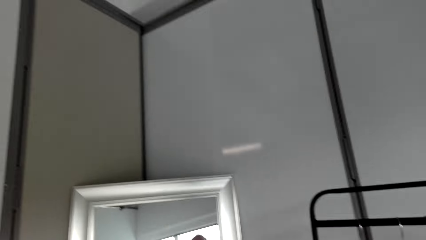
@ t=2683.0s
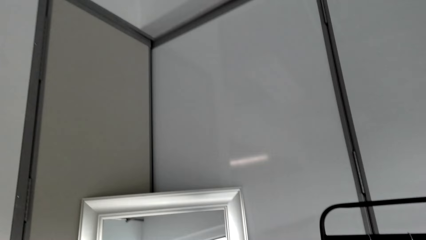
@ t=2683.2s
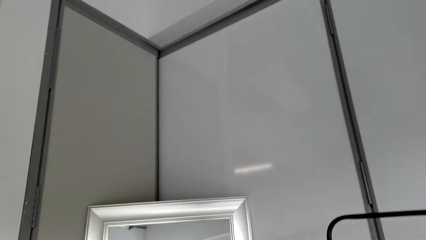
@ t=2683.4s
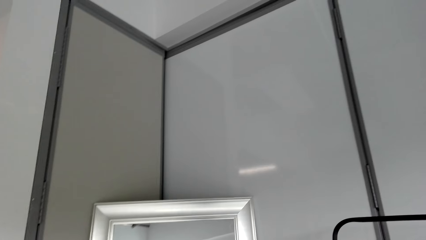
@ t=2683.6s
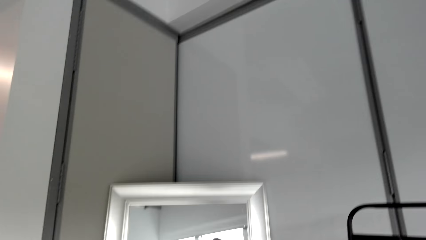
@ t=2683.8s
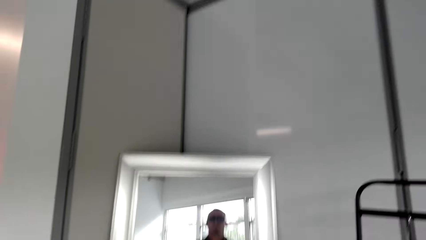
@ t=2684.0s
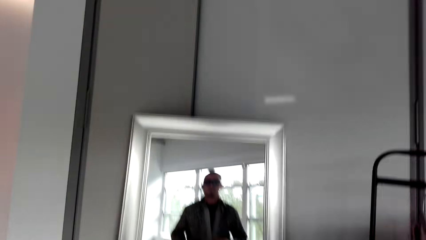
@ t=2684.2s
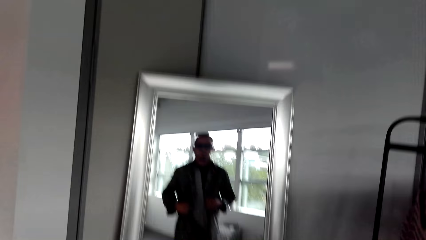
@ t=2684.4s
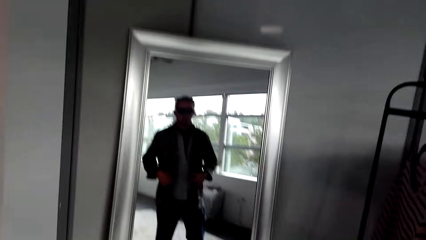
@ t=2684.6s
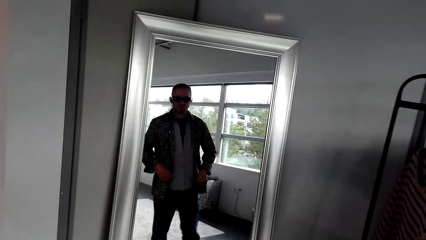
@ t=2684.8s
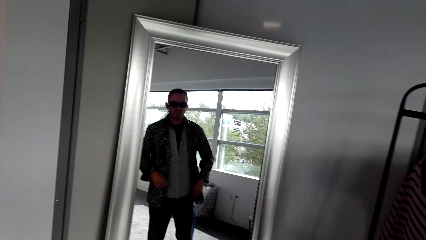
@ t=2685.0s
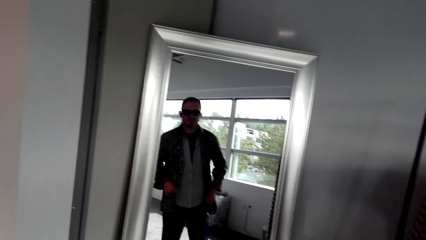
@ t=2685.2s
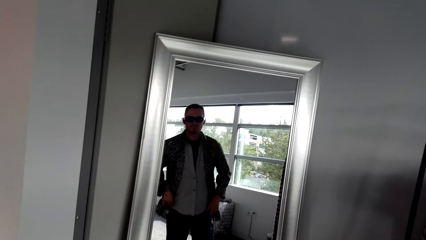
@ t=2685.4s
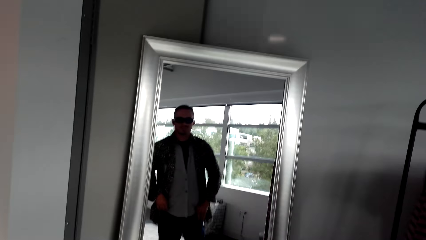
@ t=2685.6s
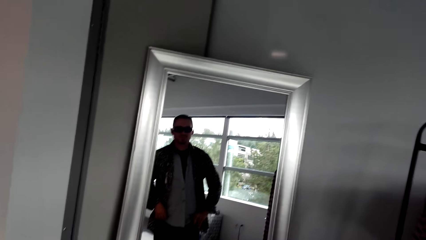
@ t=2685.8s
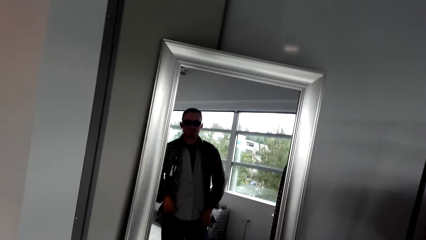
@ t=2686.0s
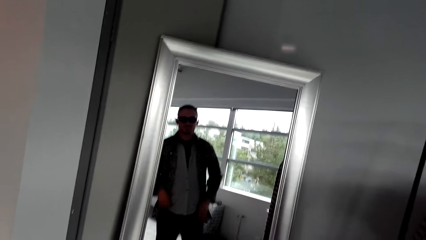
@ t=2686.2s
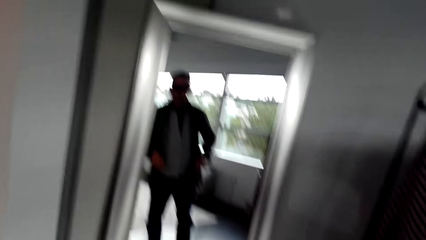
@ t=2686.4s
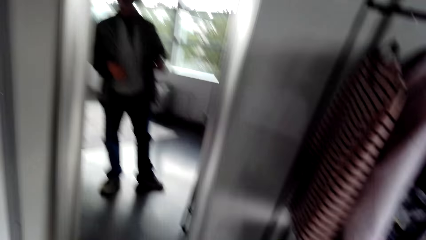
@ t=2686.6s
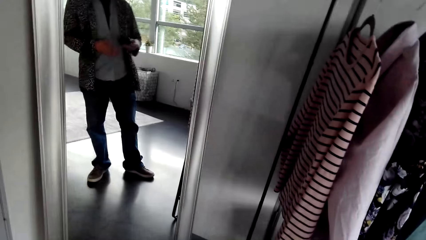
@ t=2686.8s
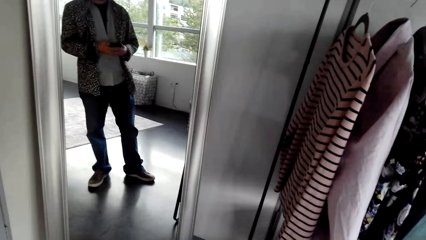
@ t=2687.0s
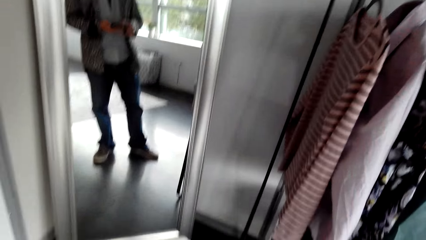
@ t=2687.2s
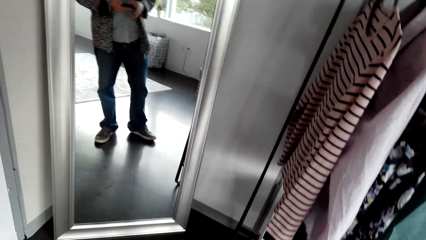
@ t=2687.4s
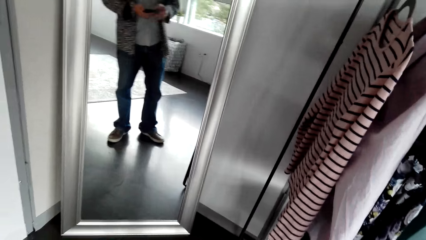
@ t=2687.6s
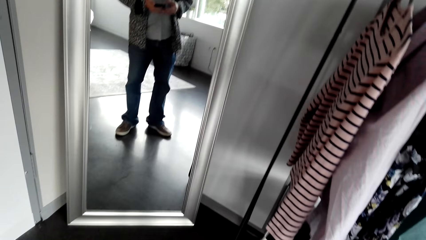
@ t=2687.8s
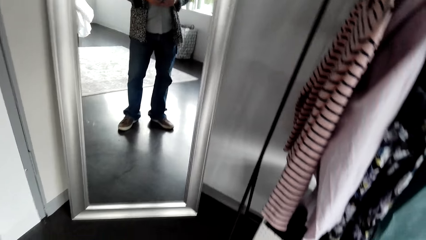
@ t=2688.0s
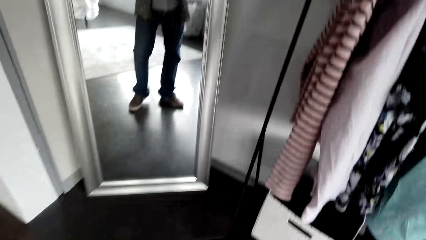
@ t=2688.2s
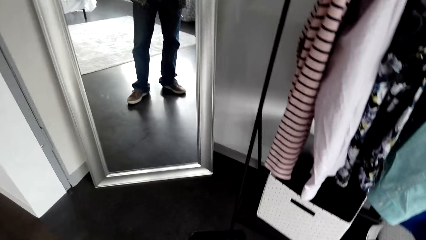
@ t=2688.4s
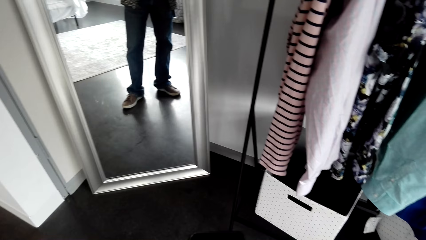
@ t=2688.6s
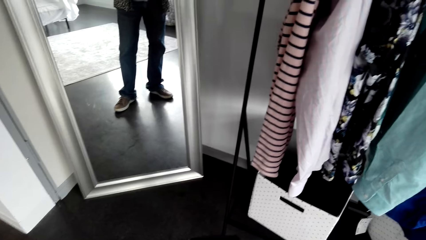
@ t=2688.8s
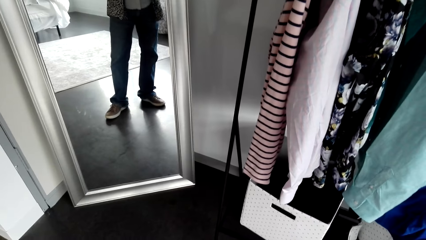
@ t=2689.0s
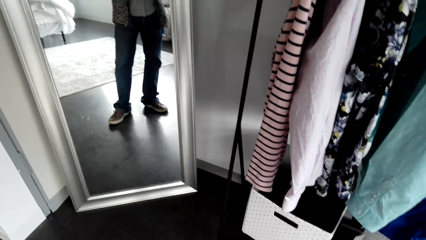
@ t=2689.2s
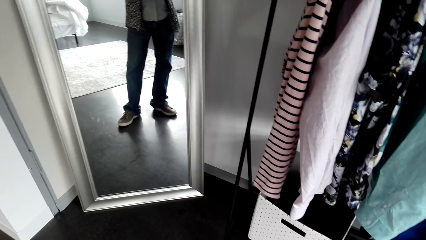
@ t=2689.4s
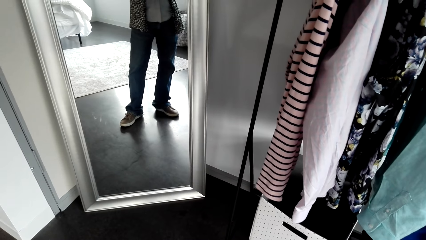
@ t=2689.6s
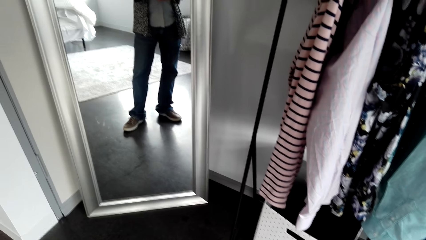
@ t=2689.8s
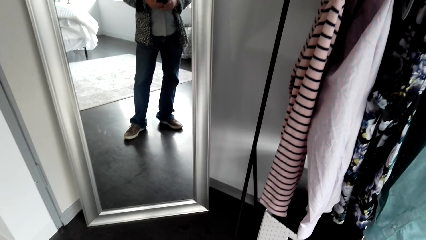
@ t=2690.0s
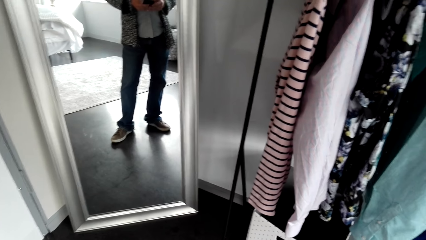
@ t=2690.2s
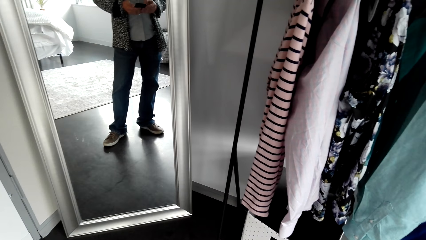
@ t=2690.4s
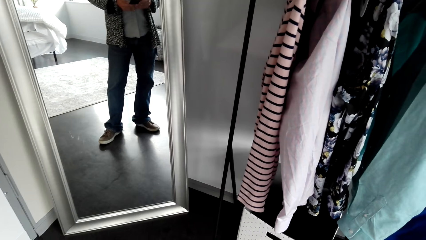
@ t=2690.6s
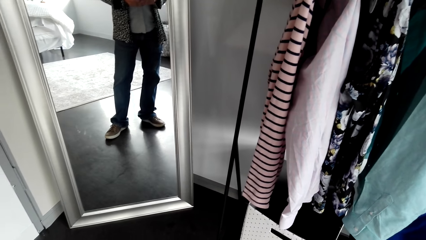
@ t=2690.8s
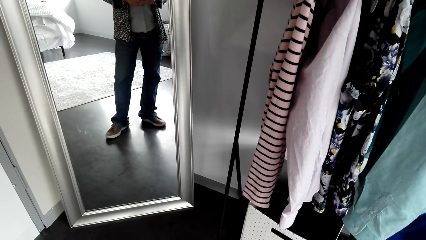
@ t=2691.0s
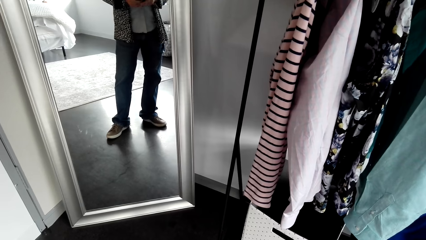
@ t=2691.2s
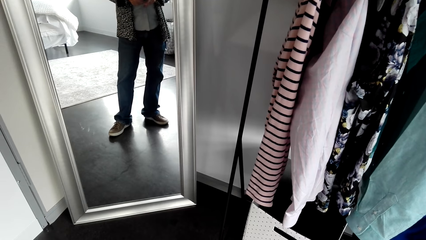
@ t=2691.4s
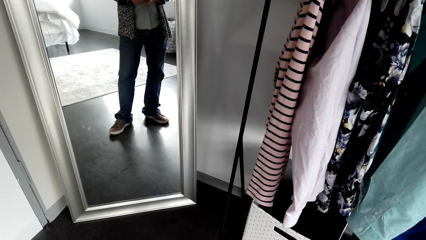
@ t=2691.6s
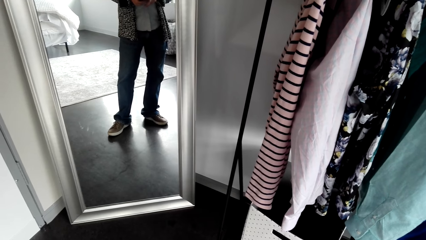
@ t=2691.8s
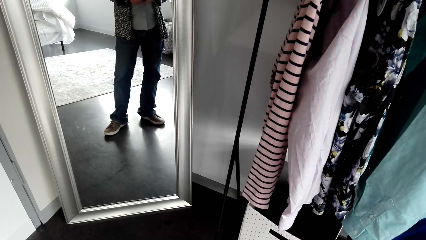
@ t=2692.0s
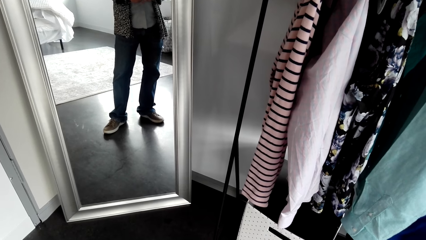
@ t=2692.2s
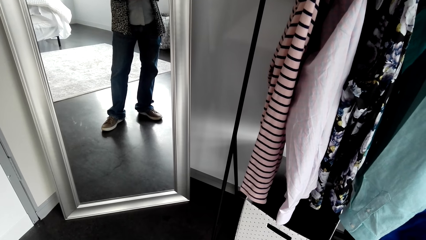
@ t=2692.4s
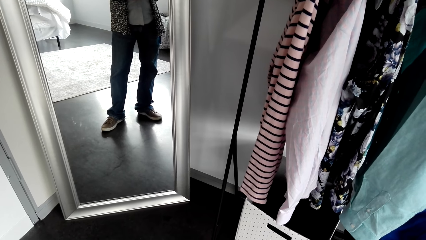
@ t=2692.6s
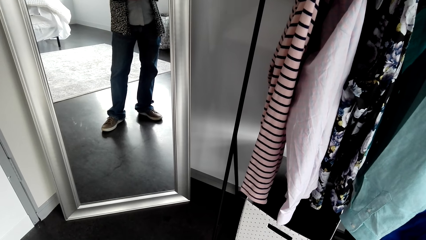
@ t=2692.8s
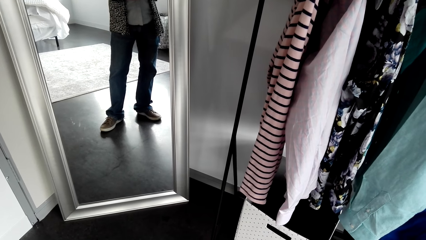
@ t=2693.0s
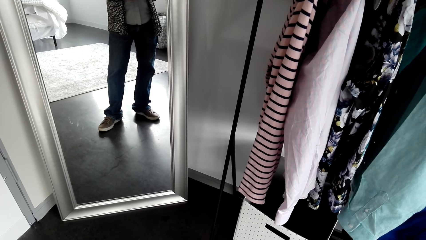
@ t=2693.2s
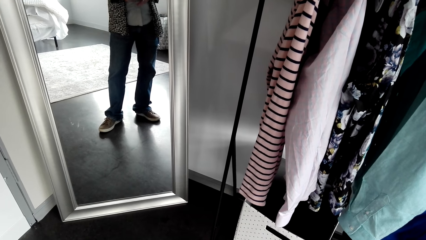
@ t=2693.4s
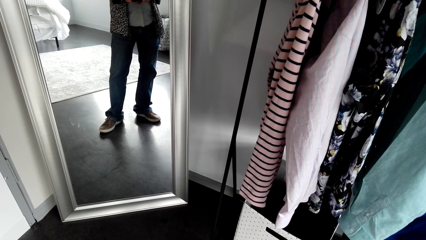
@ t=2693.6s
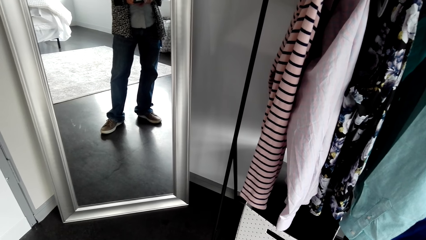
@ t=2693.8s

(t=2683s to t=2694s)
The camera wearer picks up a phone. They operate the phone. They scroll the phone.

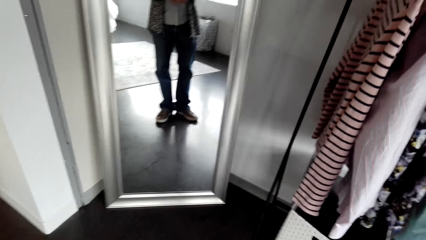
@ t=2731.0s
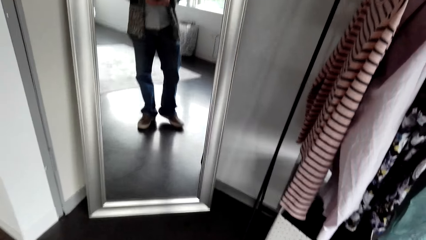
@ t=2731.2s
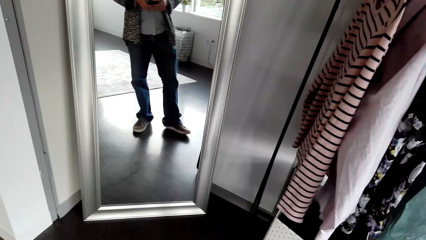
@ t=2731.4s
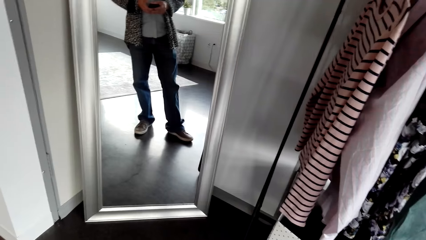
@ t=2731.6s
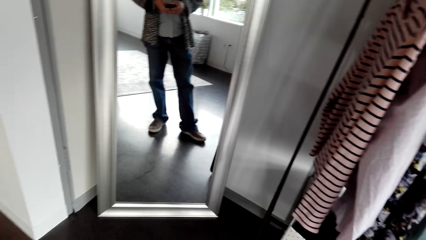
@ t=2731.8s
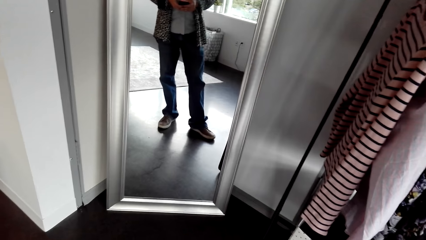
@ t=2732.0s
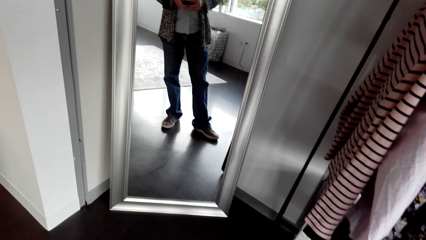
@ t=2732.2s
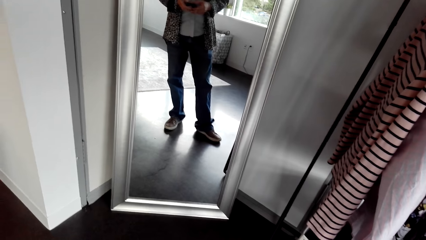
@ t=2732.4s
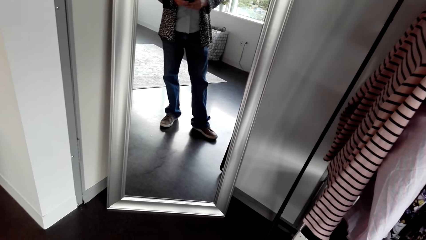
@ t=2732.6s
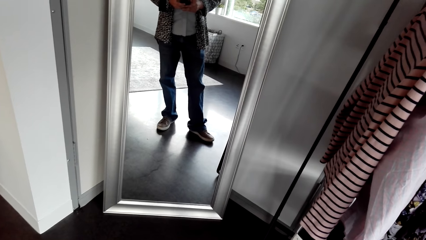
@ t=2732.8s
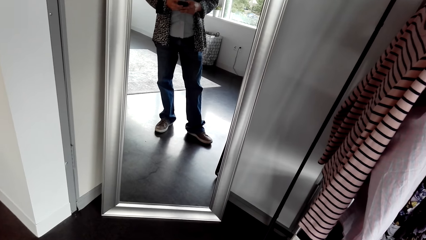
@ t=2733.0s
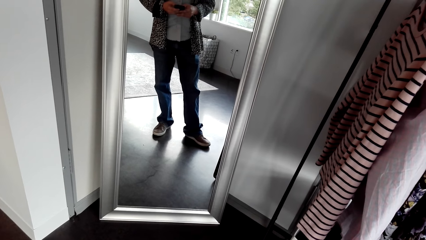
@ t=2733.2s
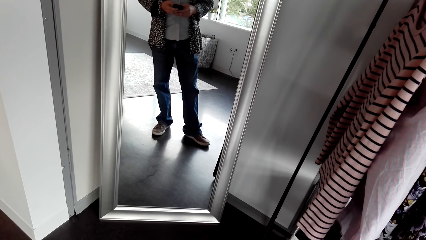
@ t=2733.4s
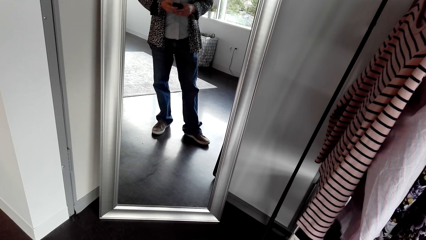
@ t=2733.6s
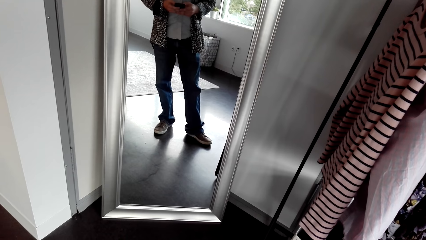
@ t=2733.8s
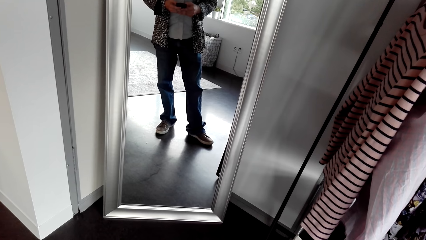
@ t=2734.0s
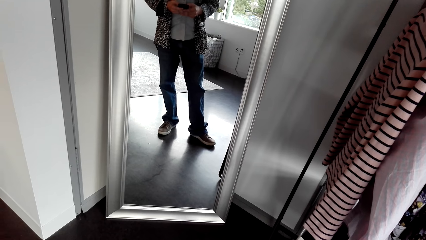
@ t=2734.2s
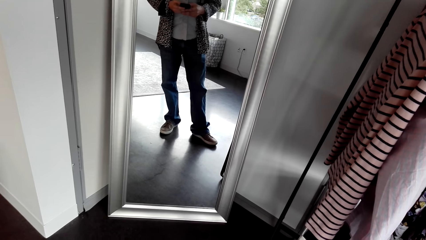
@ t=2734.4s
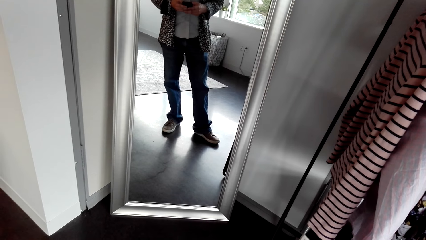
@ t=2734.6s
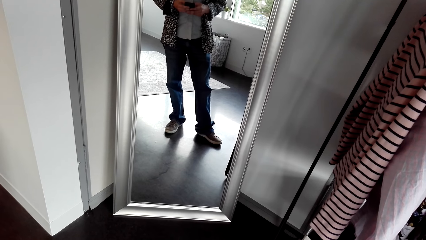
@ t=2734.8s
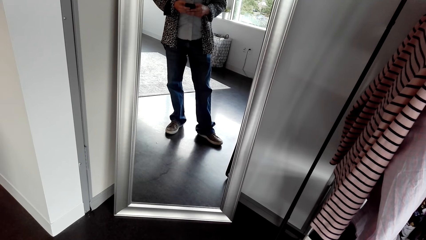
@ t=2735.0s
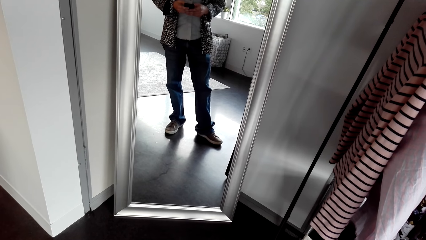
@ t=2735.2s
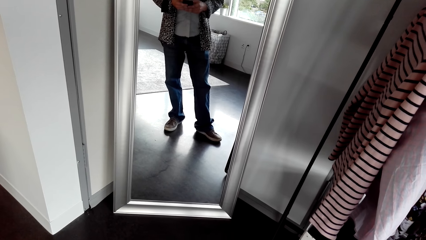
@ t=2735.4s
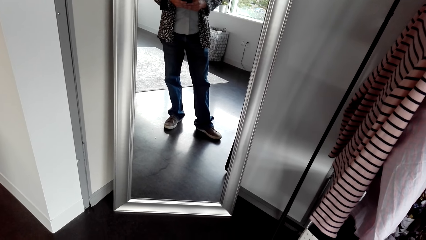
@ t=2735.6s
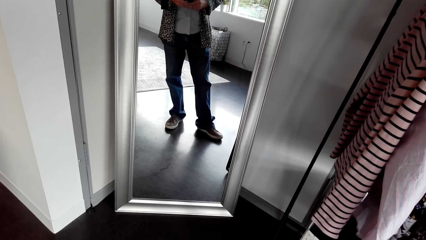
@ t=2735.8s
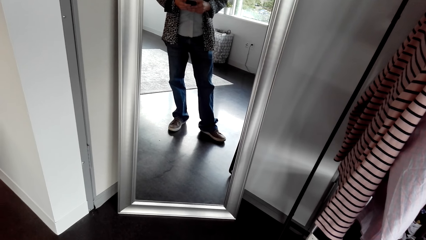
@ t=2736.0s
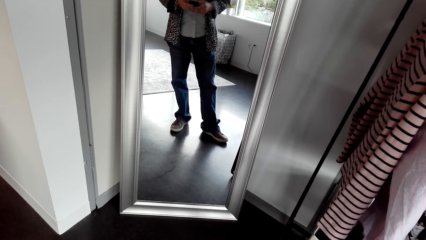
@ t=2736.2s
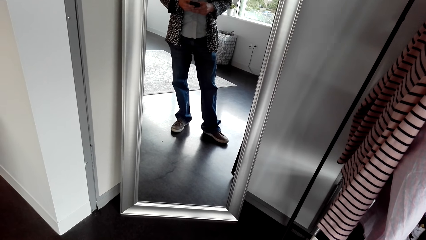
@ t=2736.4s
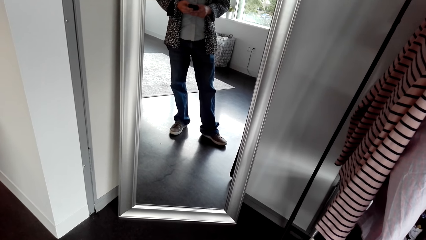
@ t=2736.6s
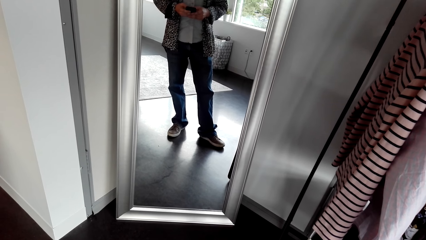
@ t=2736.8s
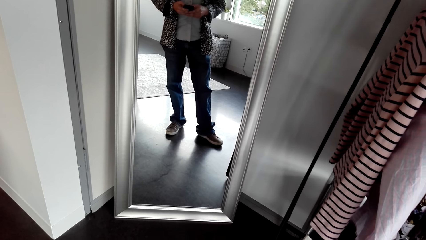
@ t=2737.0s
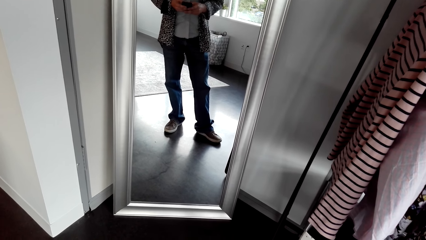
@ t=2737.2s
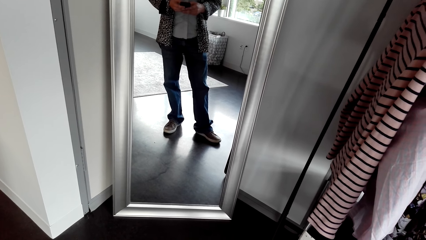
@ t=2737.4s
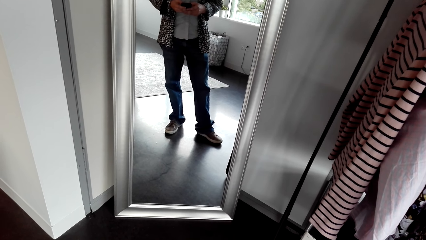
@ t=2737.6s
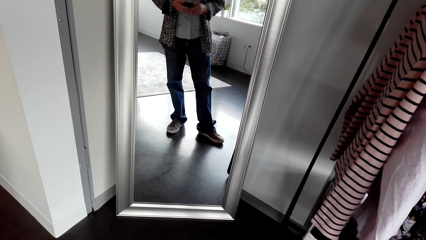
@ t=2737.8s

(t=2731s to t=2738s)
The camera wearer exhales. They scroll a phone.
